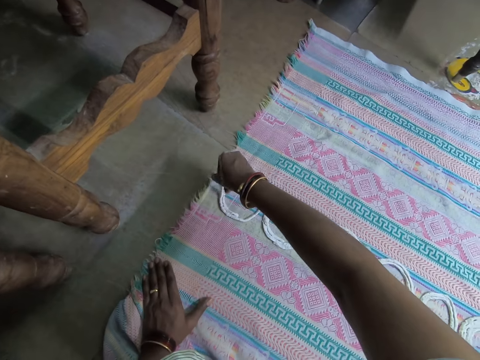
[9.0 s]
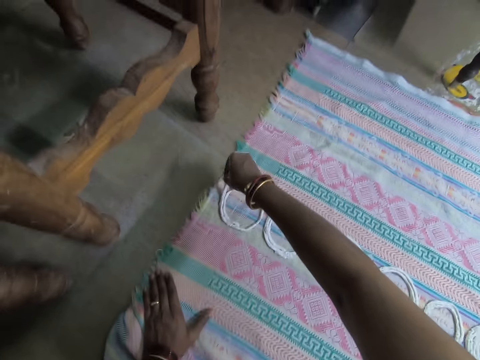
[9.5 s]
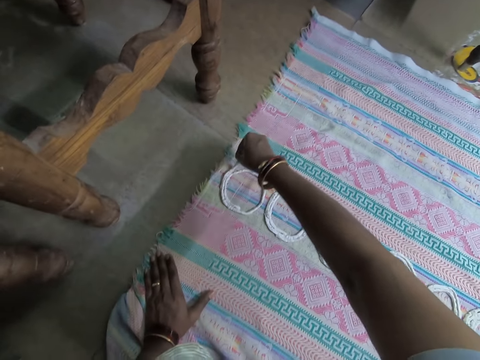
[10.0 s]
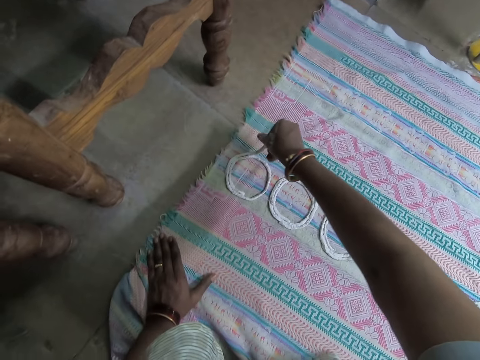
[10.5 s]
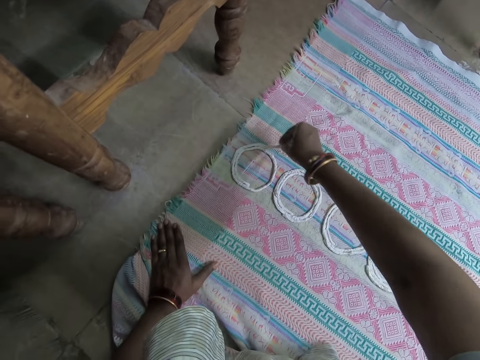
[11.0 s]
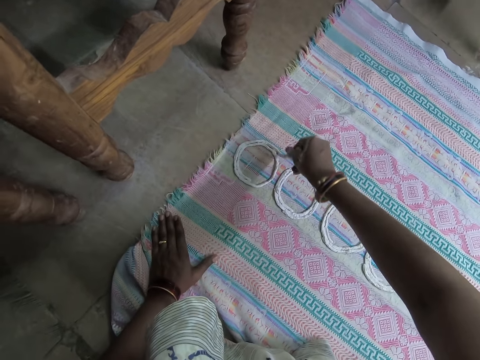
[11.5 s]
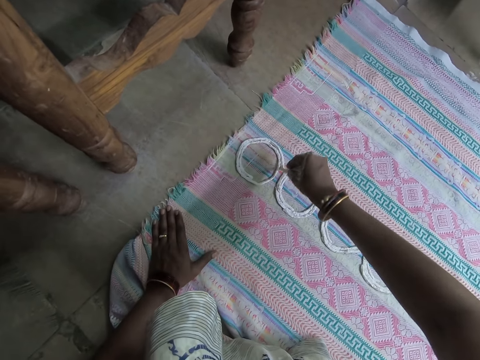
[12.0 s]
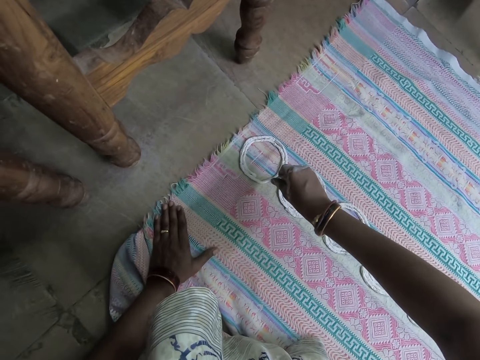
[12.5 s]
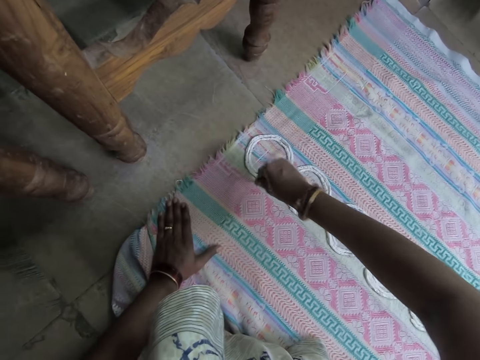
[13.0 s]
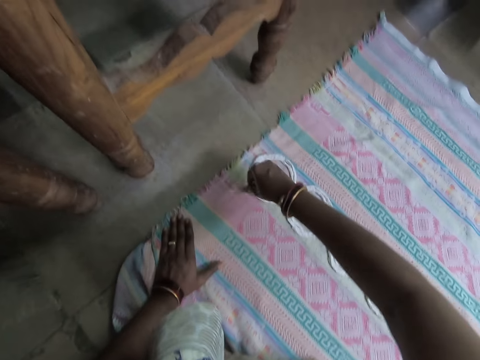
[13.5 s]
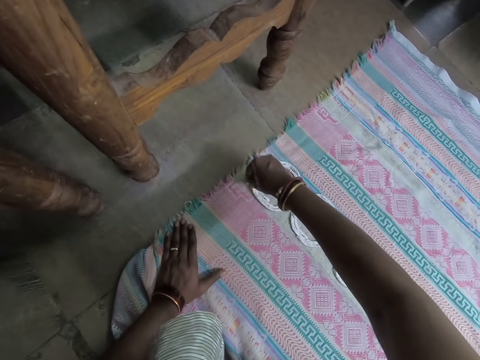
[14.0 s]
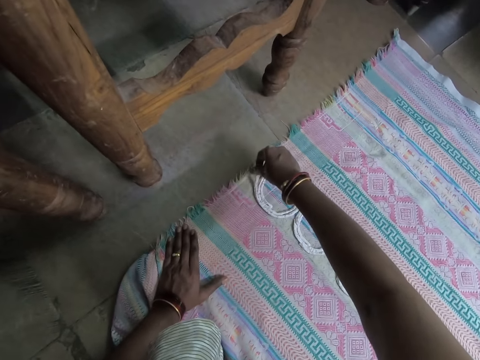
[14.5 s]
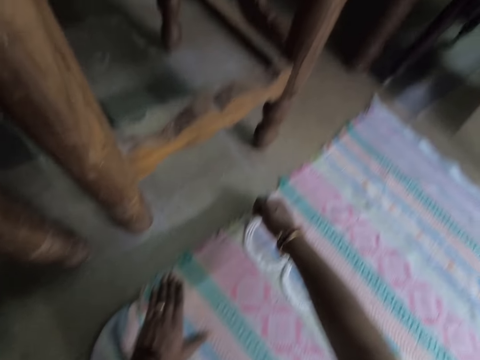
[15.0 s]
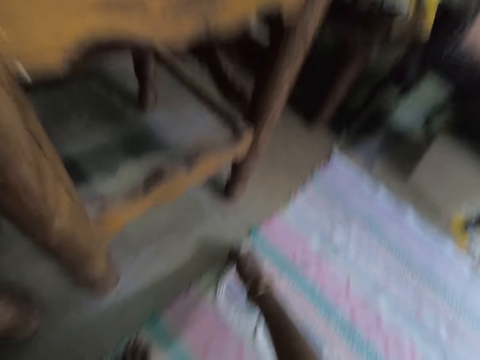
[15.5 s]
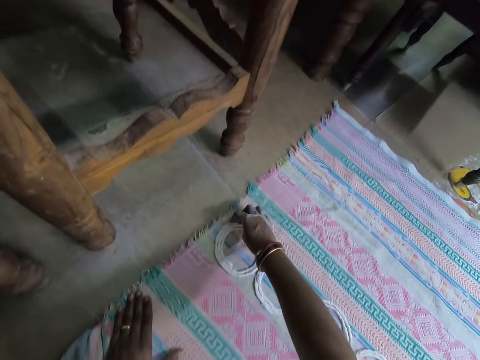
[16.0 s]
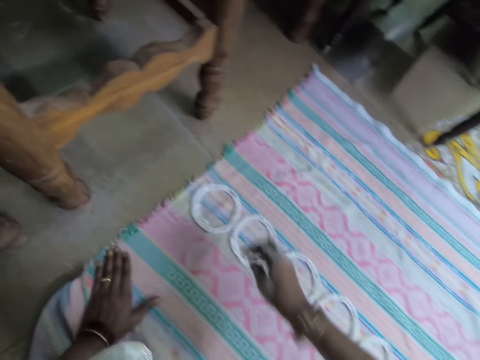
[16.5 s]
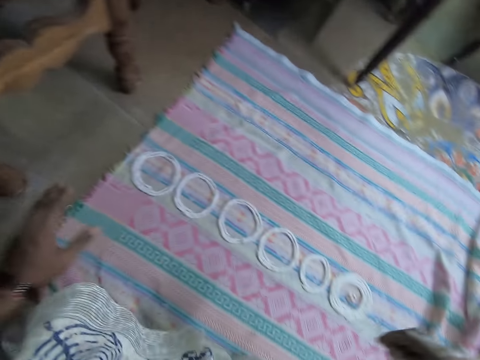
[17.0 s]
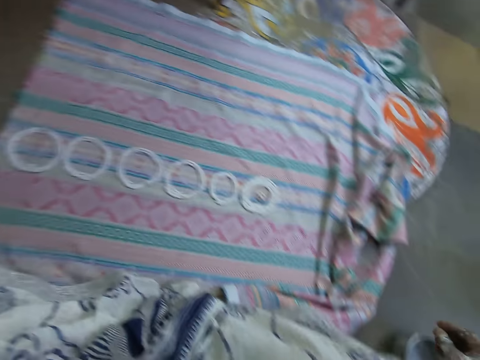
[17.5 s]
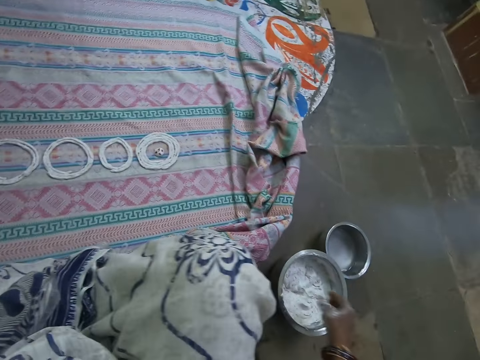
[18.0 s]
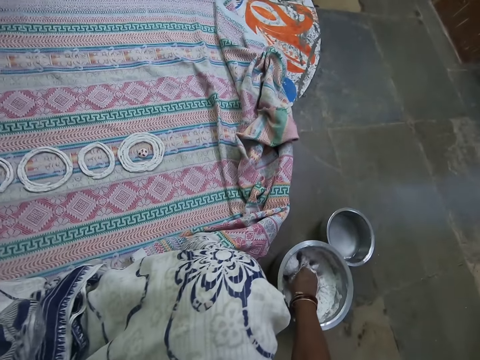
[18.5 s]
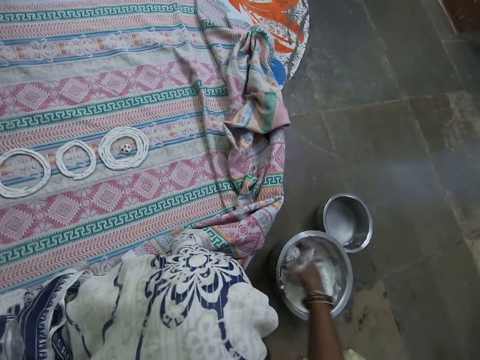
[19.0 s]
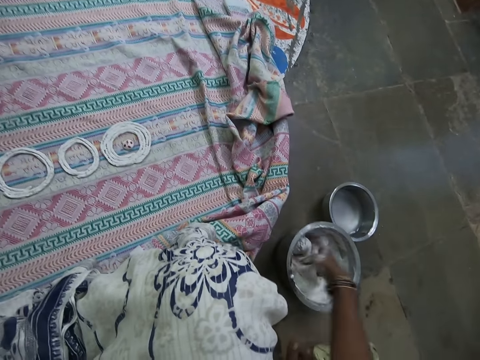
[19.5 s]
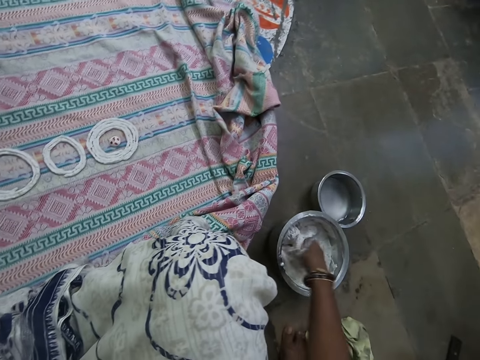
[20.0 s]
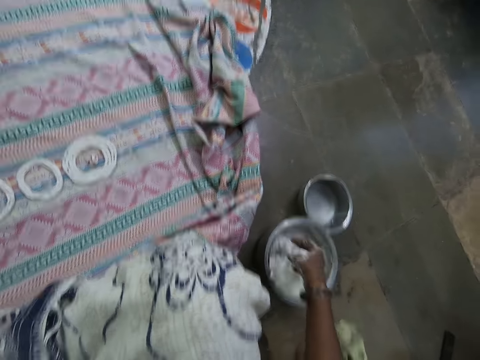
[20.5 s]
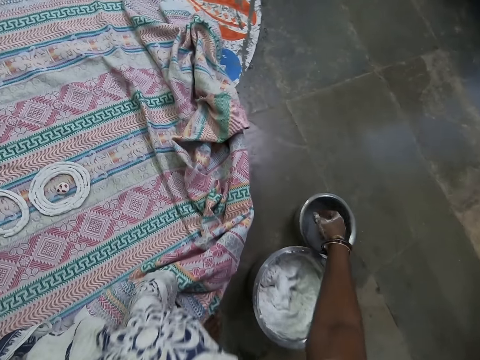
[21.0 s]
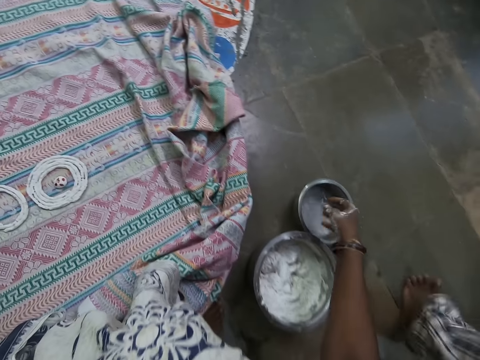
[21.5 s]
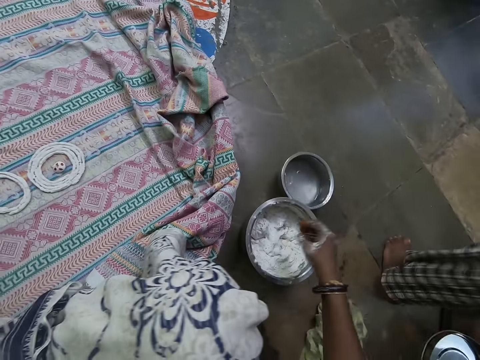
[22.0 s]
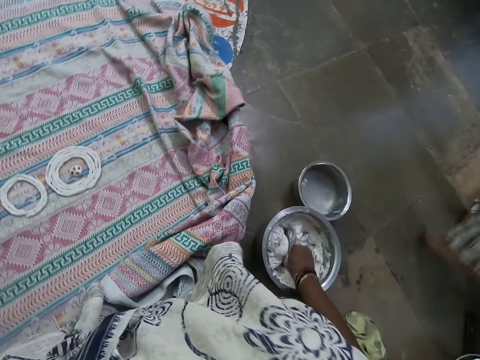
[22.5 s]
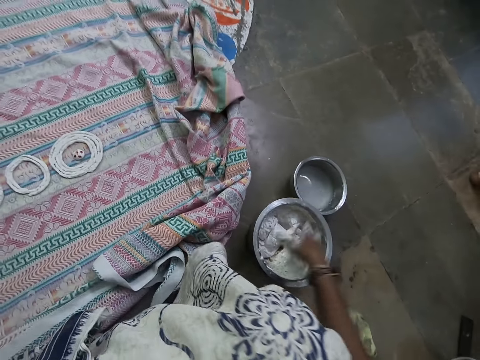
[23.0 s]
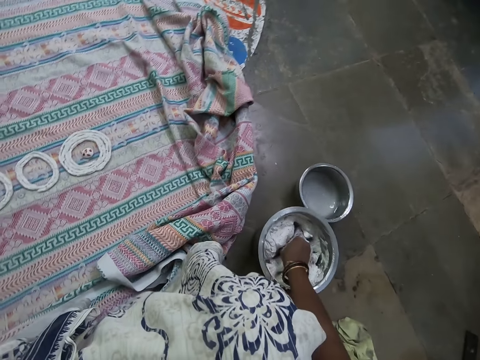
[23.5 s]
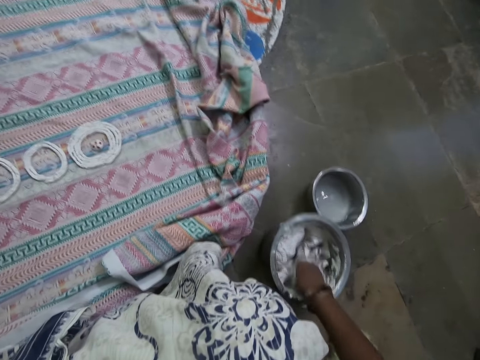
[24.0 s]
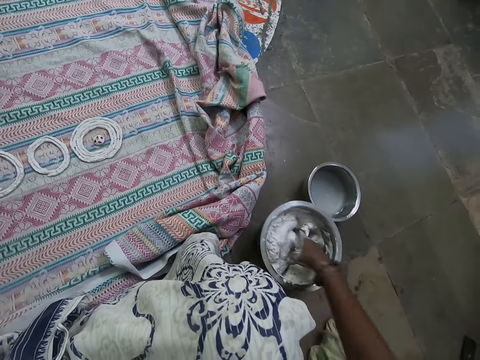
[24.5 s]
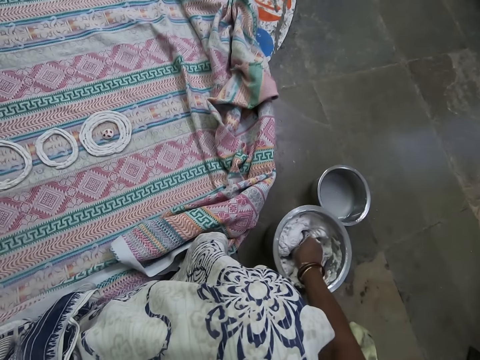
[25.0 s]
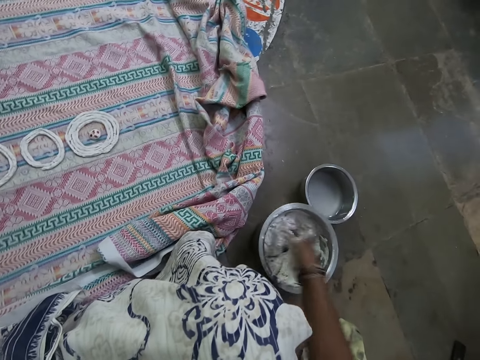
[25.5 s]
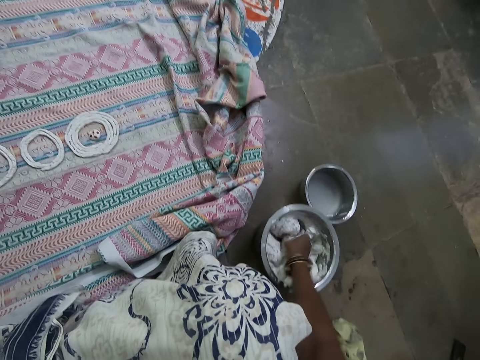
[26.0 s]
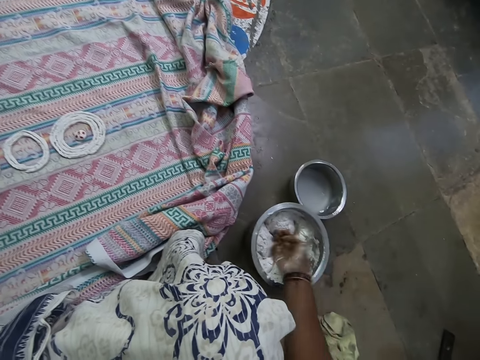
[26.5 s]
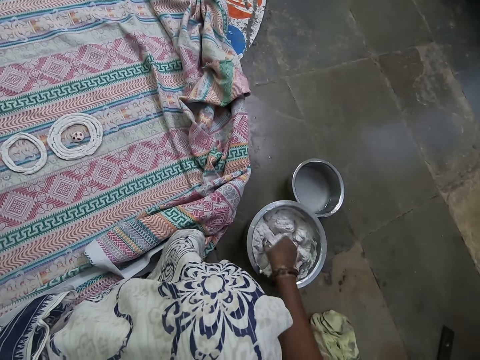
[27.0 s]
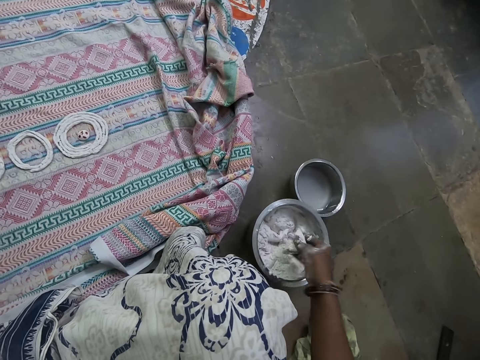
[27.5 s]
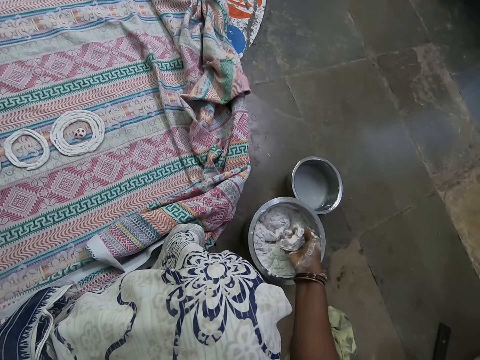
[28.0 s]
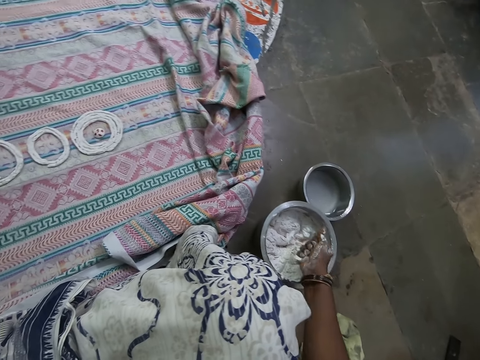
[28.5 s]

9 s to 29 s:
The camera wearer interacts with a man. She moves around. She kneads dough in a stainless bowl with her right hand. A woman stands close to the camera wearer. The camera wearer washes her hand in a stainless bowl of water. She scoops water in a pot. The woman walks around. The camera wearer kneads the dough in the stainless bowl with her right hand. She scoops the dough from the stainless bowl with her right hand. She presses something with her hand.

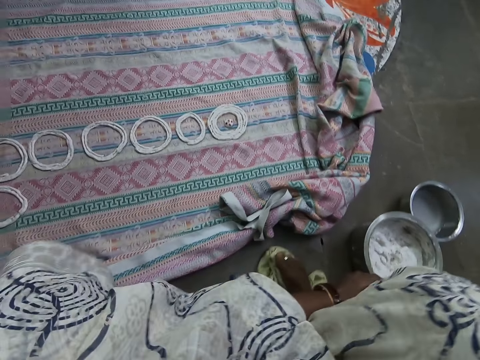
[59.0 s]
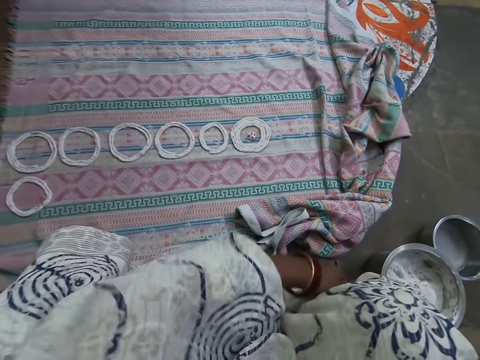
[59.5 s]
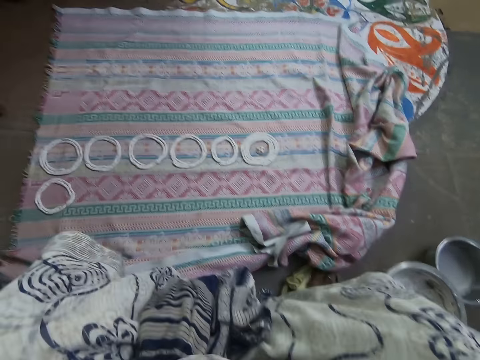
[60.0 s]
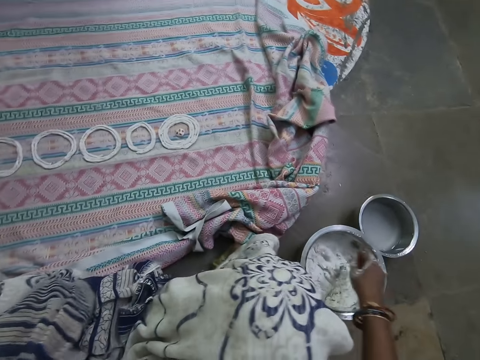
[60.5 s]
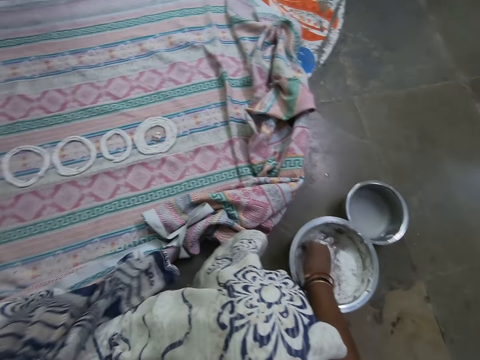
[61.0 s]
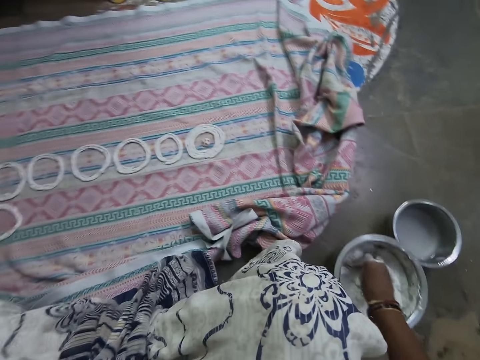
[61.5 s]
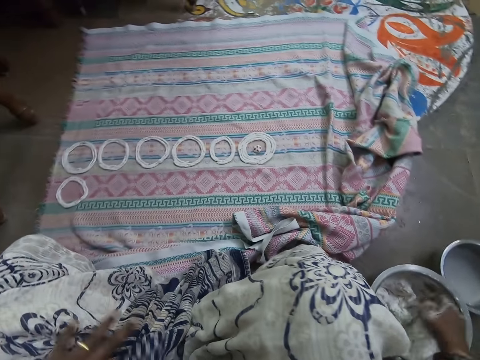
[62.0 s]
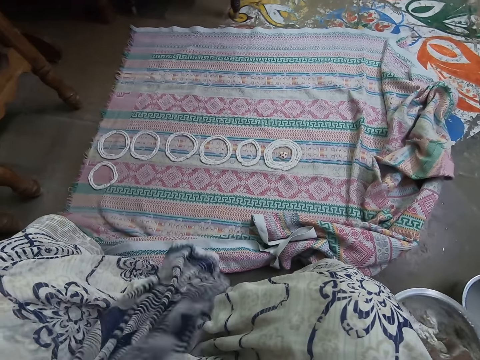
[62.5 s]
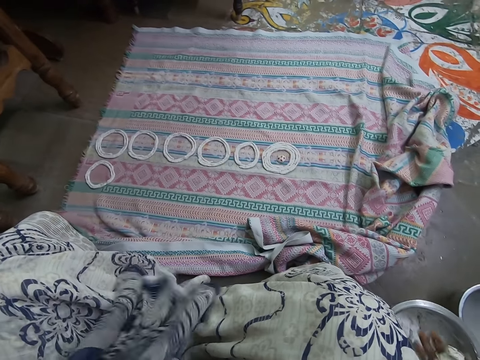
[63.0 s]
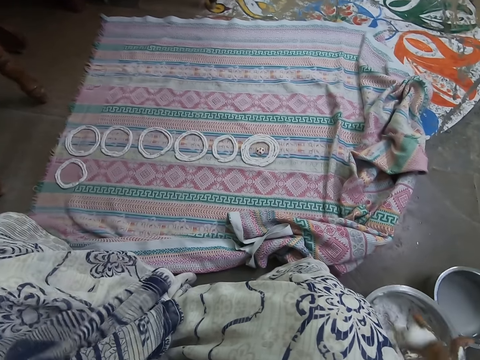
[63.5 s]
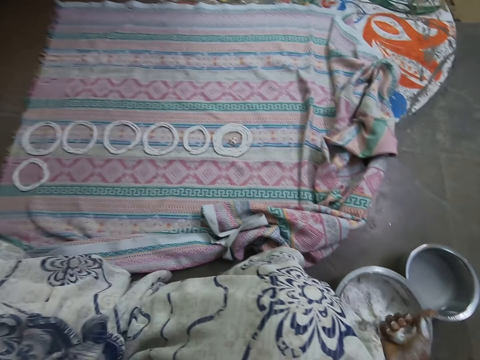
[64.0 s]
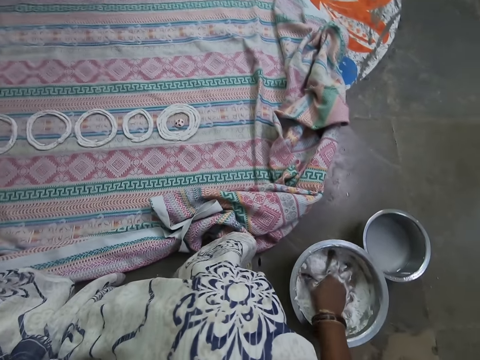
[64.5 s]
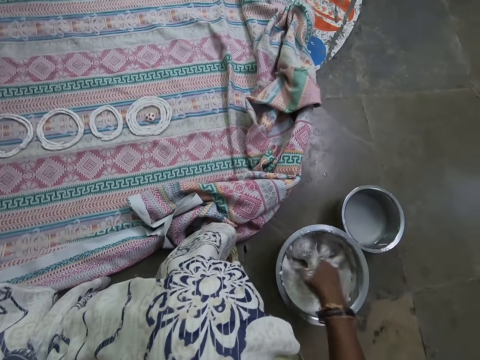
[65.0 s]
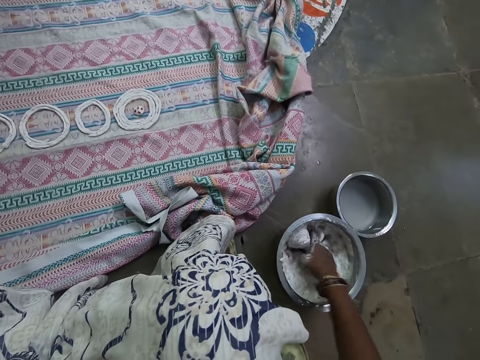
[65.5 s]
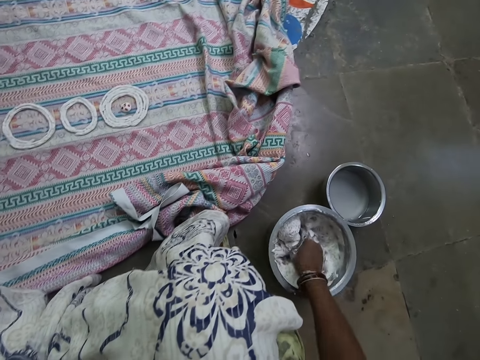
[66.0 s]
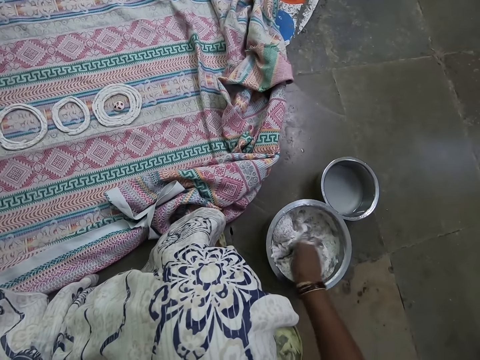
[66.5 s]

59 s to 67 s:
The camera wearer looks around. She kneads the dough in the stainless bowl with her right hand. She scoops something in a pot. She presses something with her hand. She mixes something with her hand.
